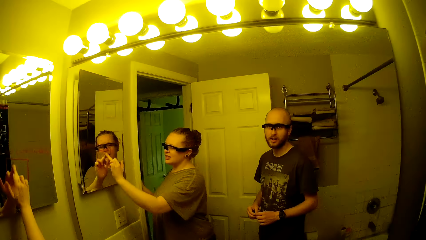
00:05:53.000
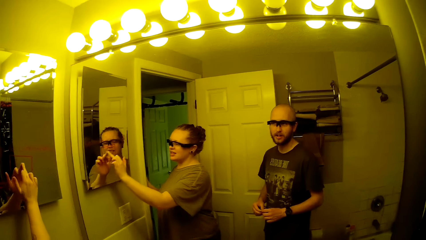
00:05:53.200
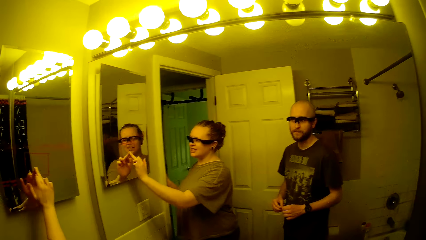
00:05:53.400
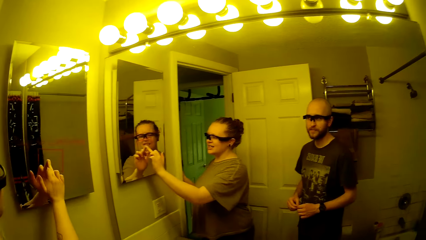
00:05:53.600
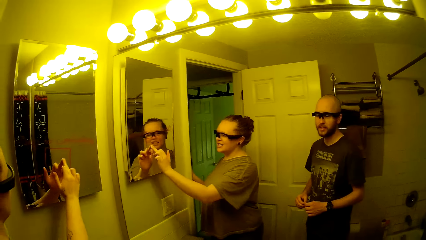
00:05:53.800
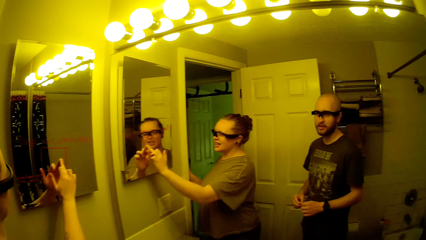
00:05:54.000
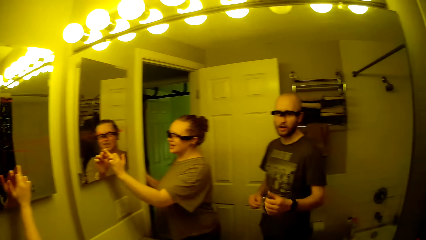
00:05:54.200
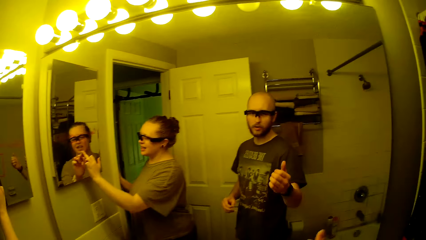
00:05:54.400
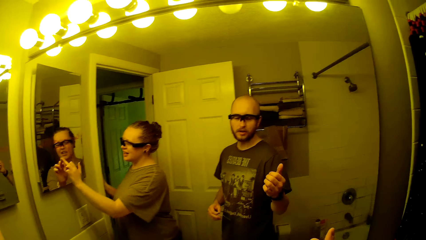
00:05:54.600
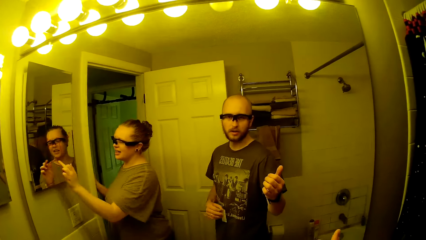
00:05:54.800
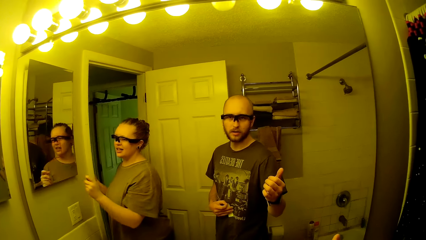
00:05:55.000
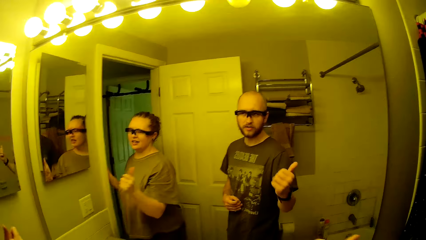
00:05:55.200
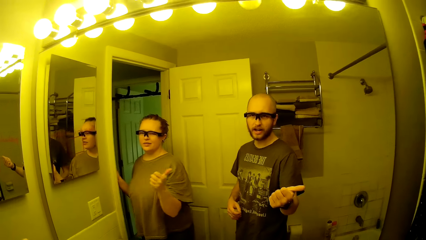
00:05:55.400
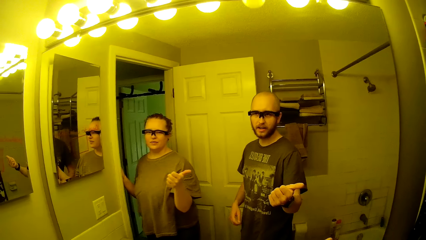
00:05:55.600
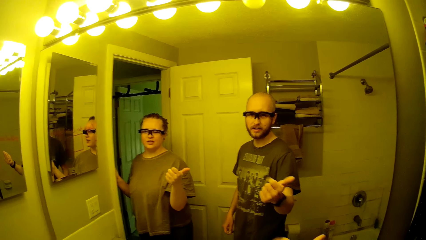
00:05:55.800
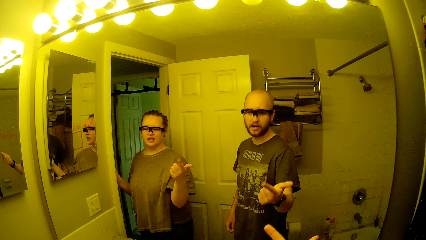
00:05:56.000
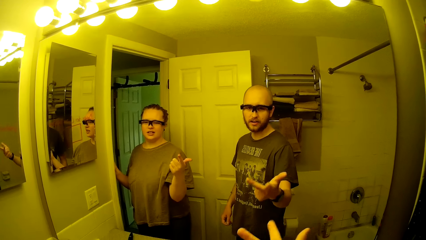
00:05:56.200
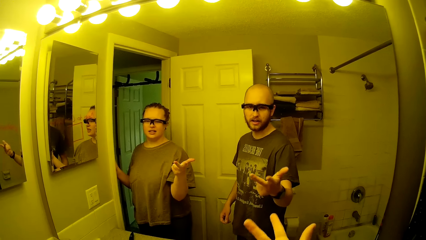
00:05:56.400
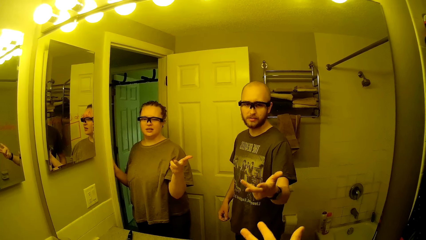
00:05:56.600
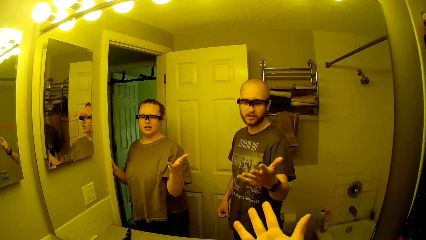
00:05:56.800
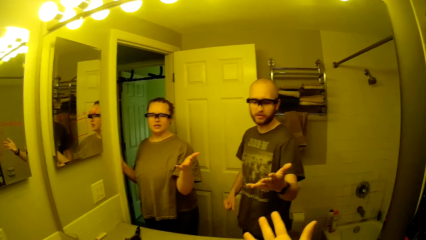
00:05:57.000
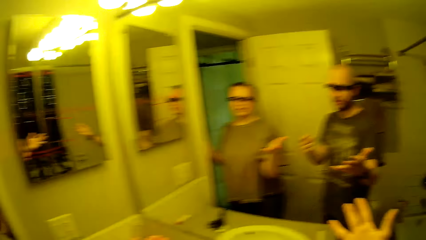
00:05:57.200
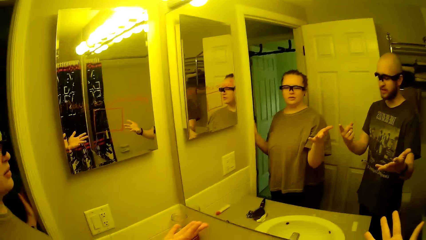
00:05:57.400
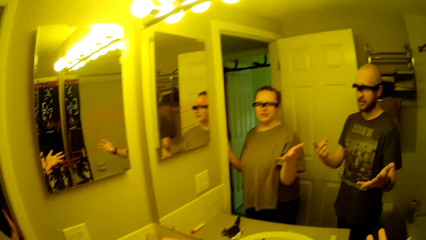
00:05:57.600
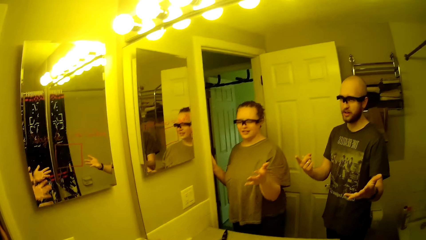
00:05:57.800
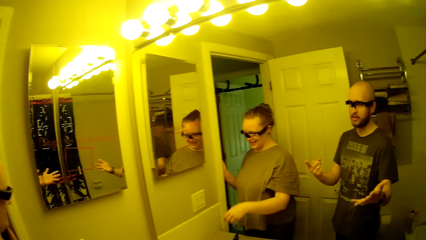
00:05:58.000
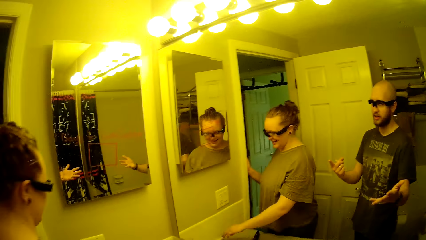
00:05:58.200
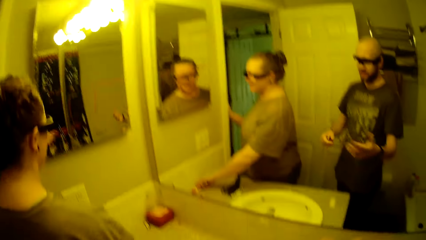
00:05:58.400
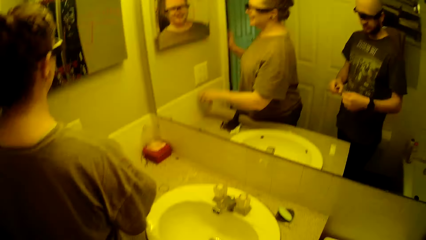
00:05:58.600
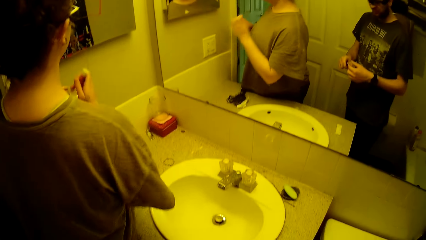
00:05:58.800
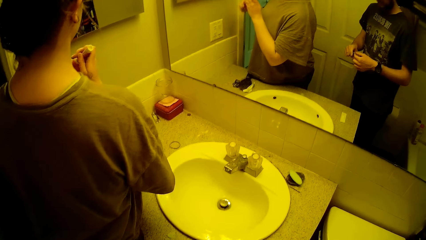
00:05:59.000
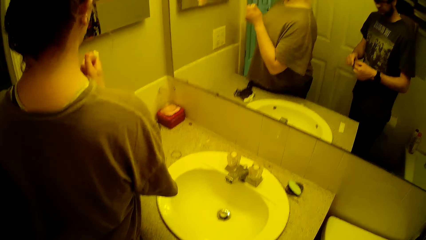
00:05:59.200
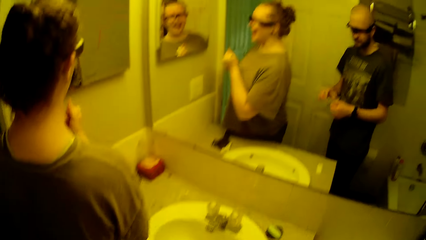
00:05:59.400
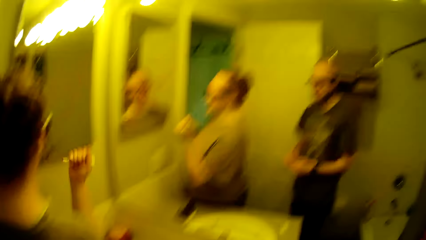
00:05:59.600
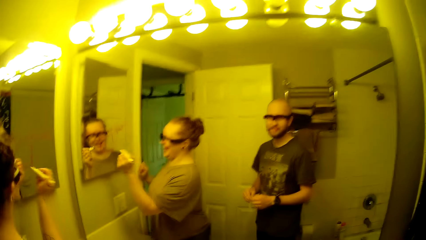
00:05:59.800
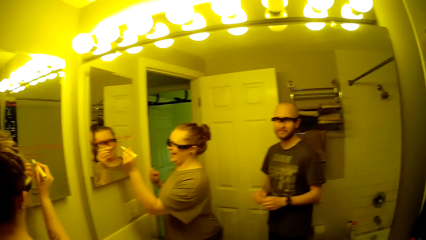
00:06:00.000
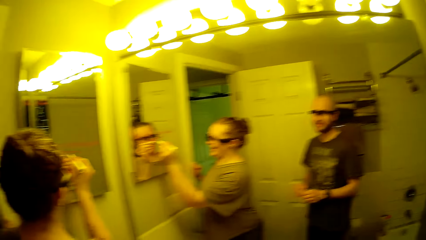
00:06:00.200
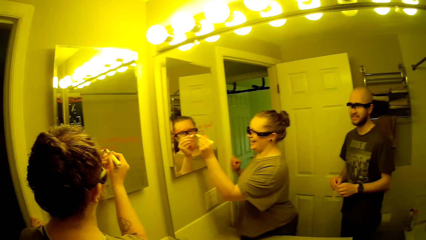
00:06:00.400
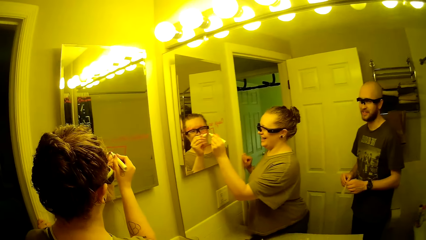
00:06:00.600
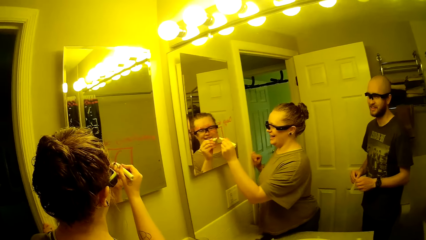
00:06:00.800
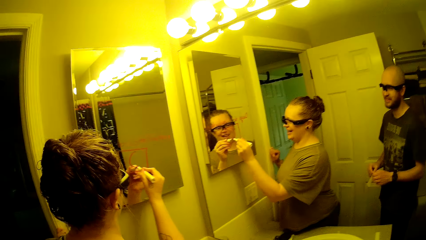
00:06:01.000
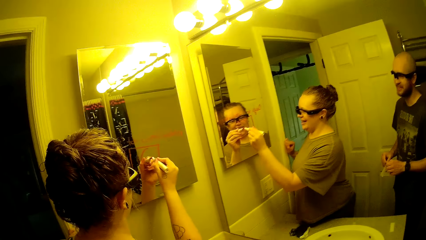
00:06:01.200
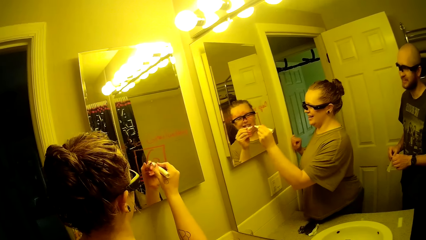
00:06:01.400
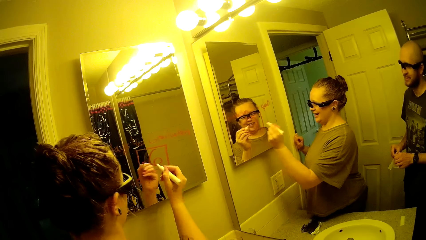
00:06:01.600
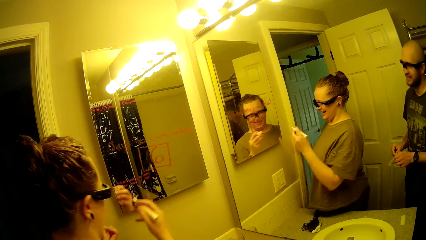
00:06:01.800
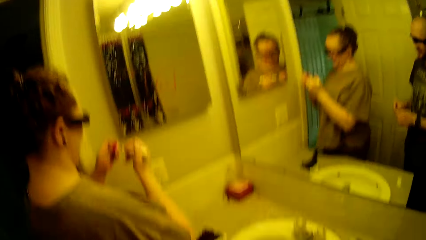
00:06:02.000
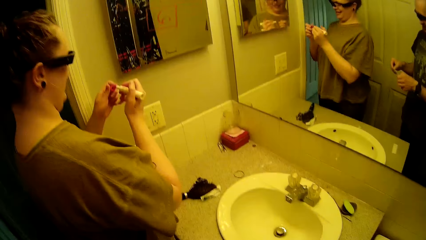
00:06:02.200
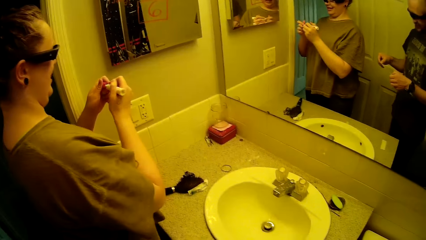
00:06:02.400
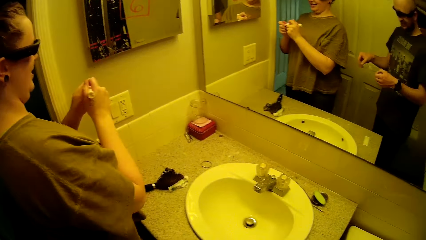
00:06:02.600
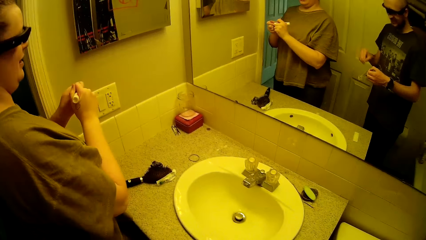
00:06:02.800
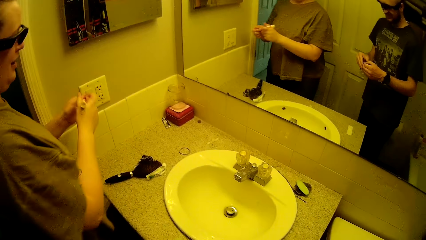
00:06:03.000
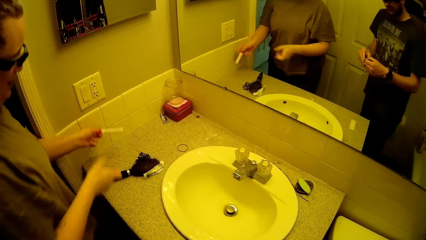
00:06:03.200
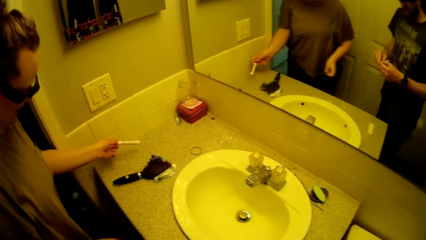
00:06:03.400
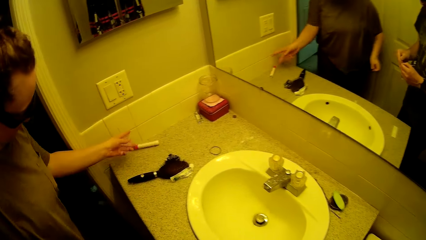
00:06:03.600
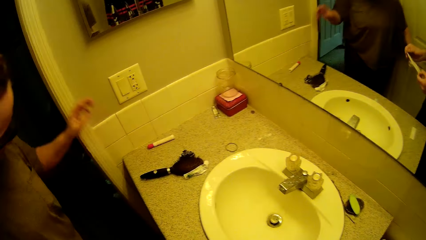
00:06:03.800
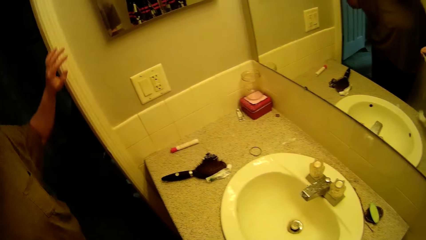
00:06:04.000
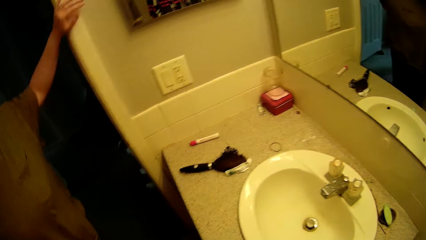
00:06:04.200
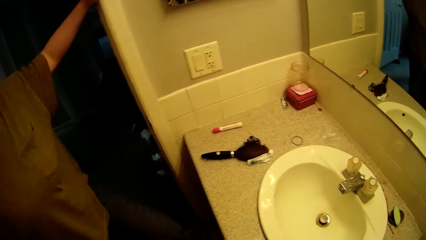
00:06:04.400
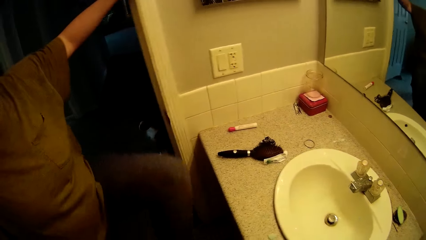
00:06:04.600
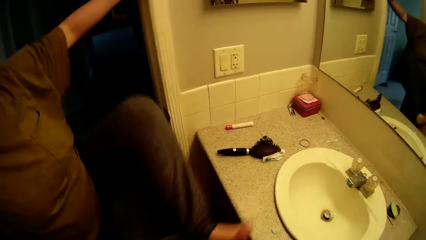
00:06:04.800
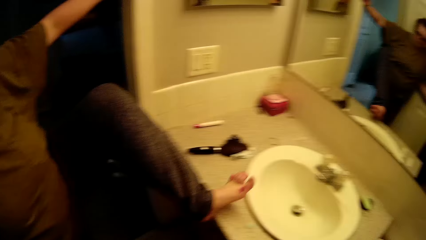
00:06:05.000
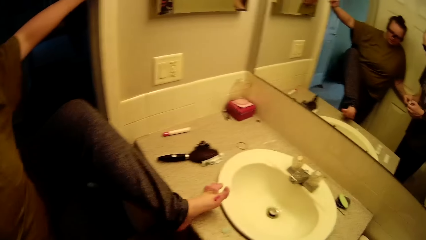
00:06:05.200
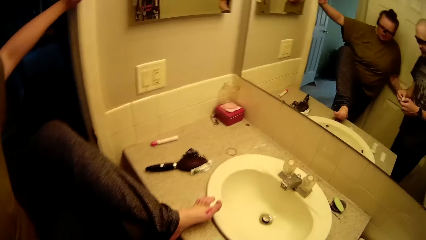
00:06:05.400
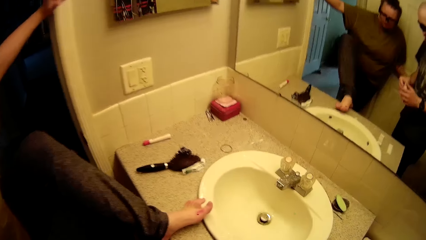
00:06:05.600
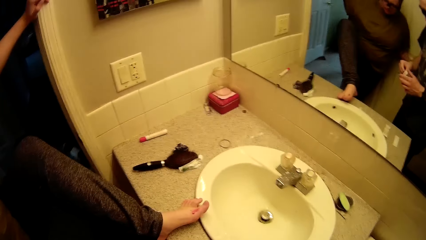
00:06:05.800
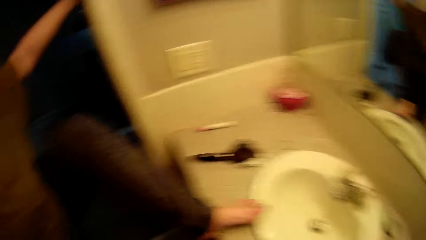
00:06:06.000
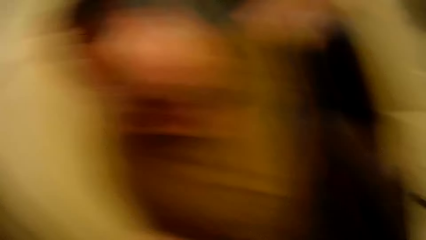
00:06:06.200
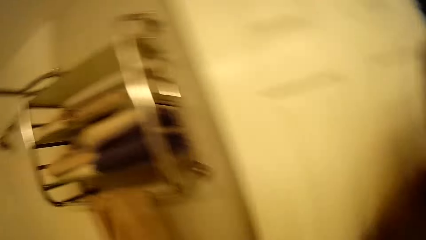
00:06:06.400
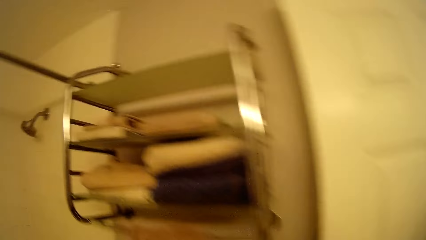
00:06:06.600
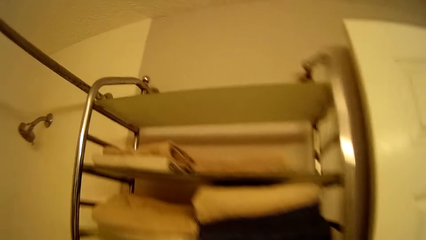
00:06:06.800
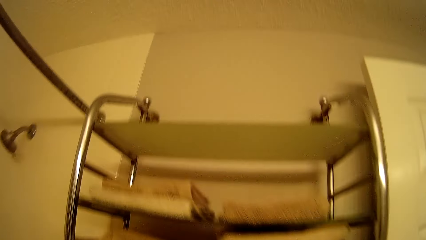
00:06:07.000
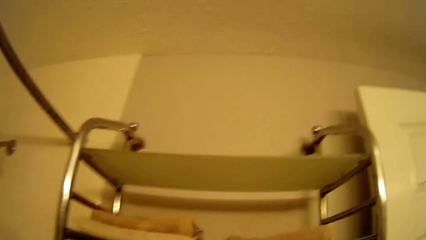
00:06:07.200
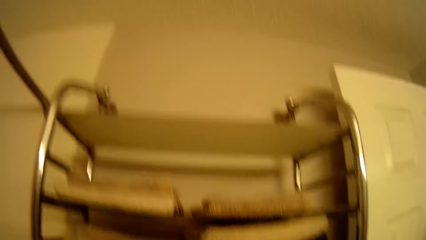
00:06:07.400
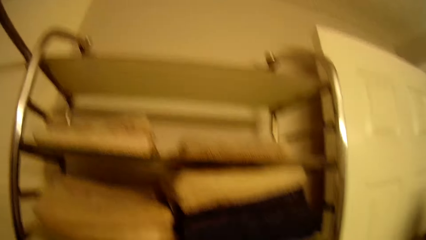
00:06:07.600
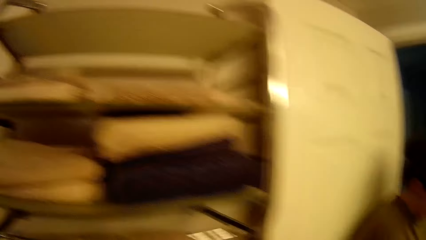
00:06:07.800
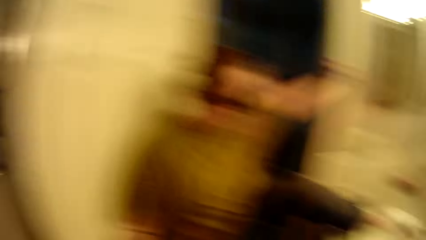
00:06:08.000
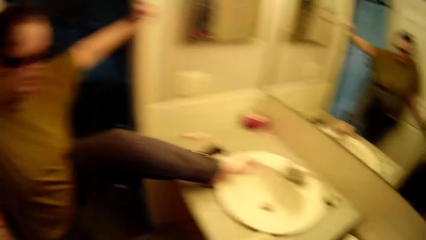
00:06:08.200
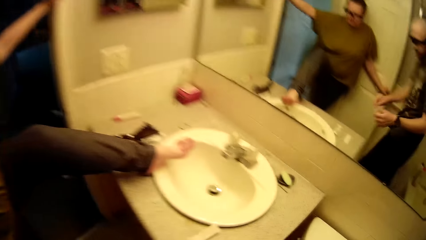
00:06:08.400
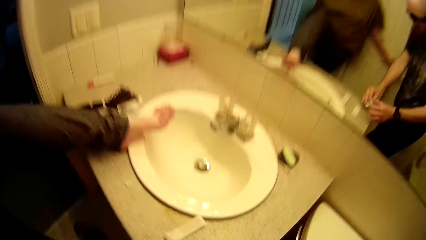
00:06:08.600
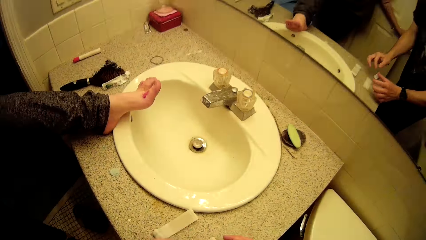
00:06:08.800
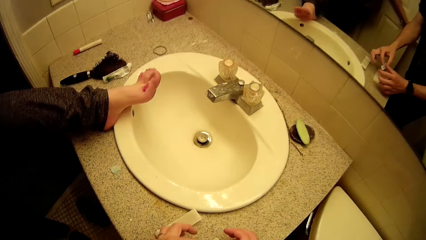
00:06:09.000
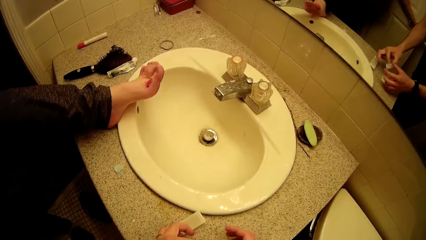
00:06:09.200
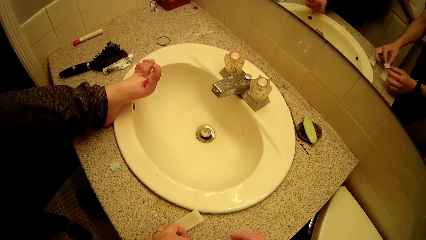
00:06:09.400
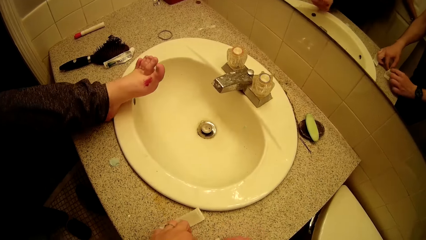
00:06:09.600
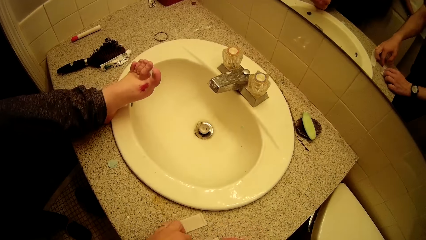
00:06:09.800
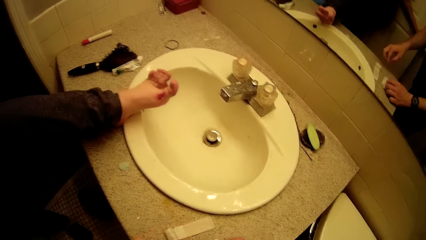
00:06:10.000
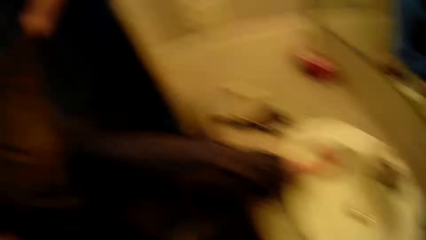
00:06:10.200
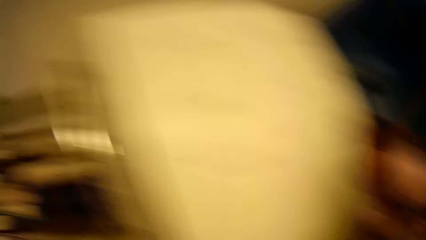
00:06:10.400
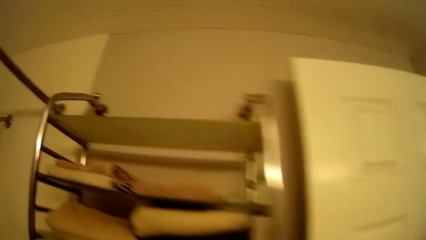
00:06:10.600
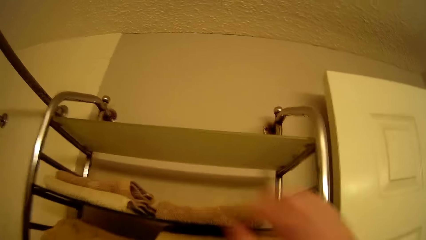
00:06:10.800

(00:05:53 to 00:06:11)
A woman draws on the mirror. The camera wearer talks. They count. The woman moves the hand. The woman picks up a marker from a slab with her right hand. The woman opens the marker with both hands. The woman writes on the mirror with the marker in her right hand. The woman closes the marker with both hands. The woman places the marker on the slab with her left hand. The woman places her left hand on a door frame. The woman places her left leg on the slab. The camera wearer looks around. They move the hands.
